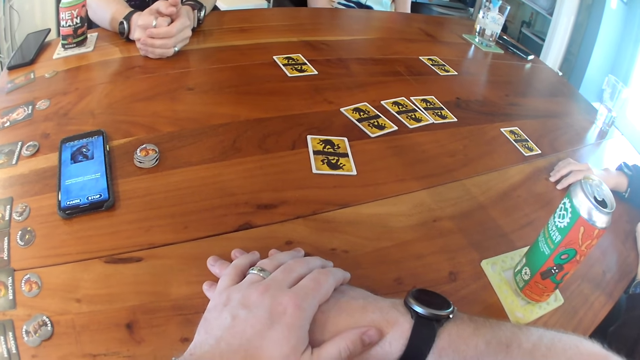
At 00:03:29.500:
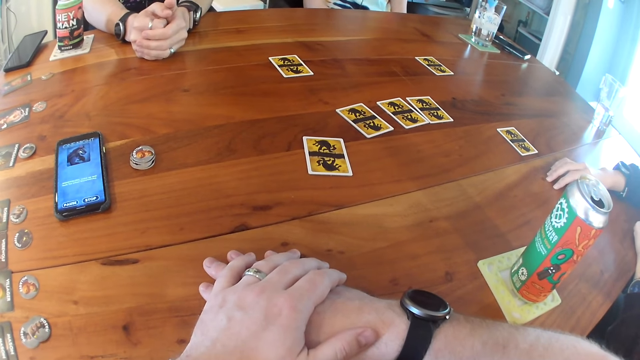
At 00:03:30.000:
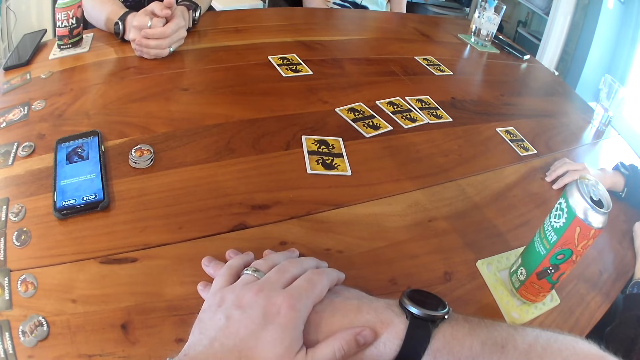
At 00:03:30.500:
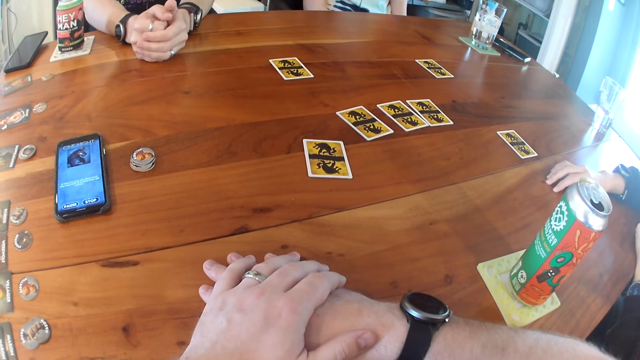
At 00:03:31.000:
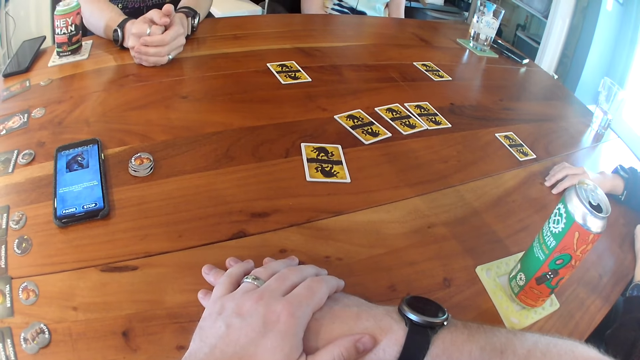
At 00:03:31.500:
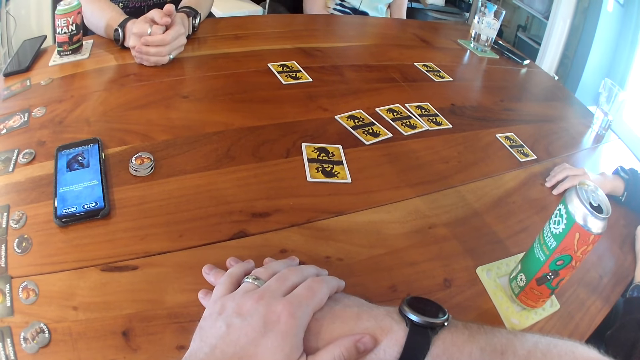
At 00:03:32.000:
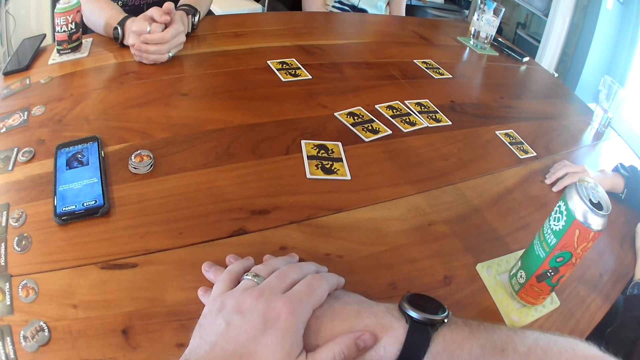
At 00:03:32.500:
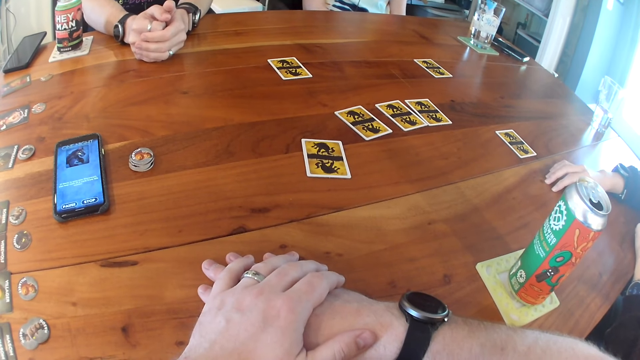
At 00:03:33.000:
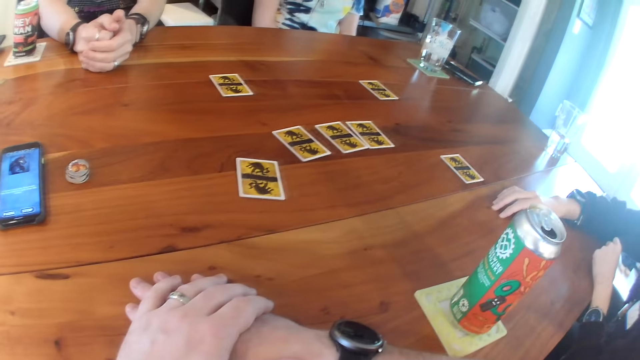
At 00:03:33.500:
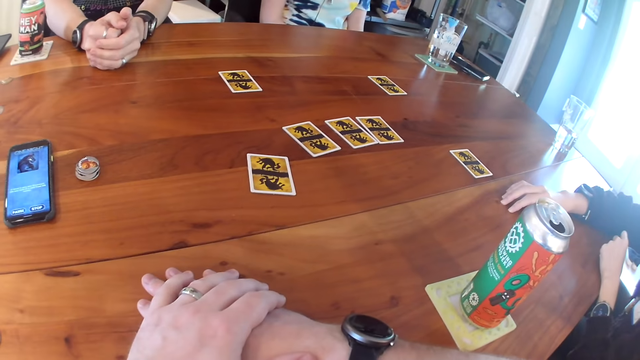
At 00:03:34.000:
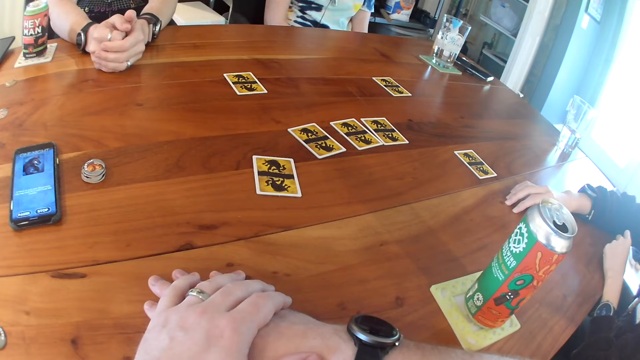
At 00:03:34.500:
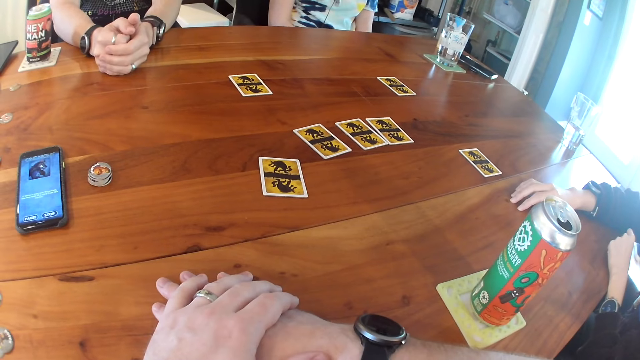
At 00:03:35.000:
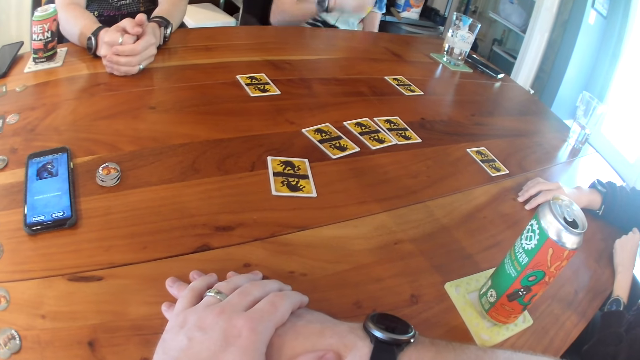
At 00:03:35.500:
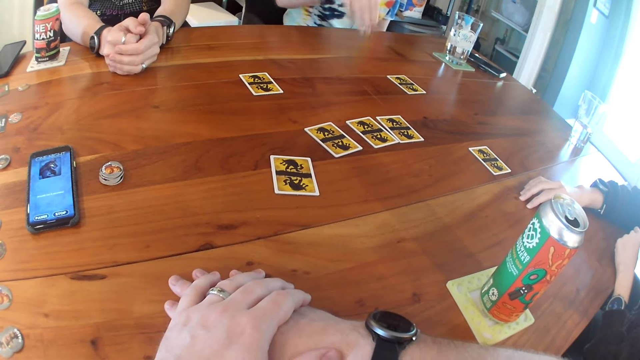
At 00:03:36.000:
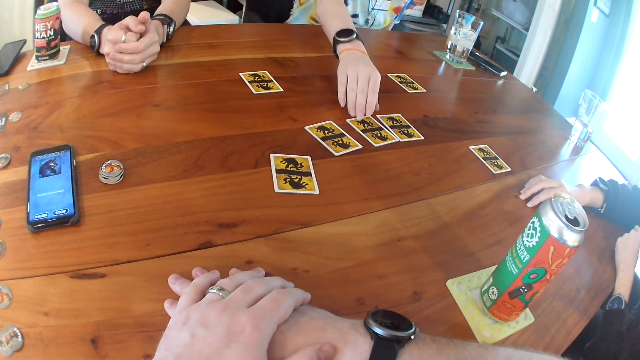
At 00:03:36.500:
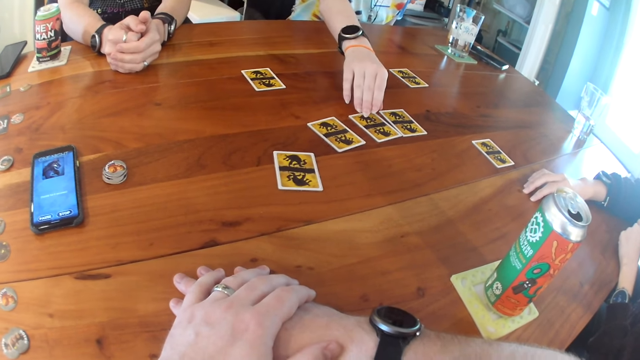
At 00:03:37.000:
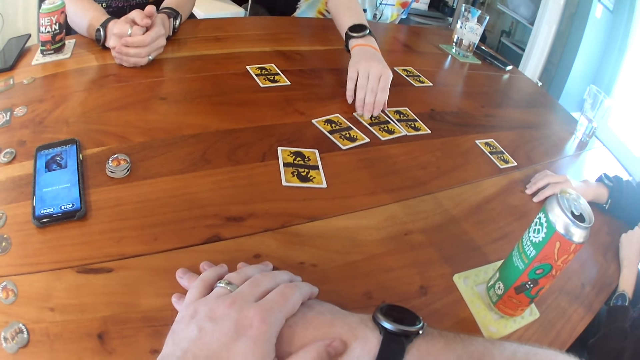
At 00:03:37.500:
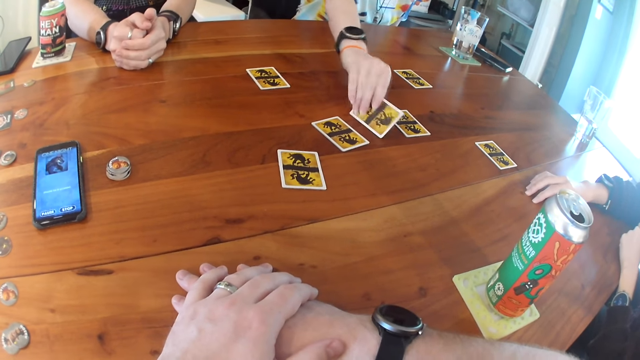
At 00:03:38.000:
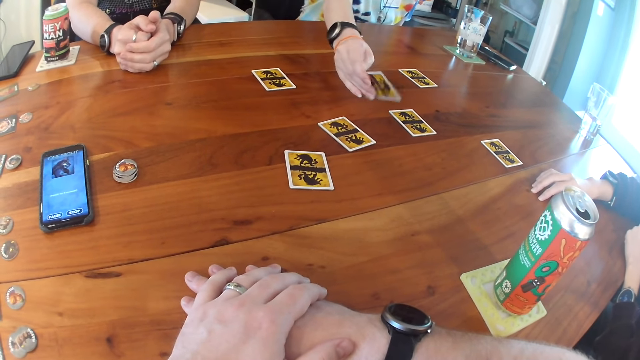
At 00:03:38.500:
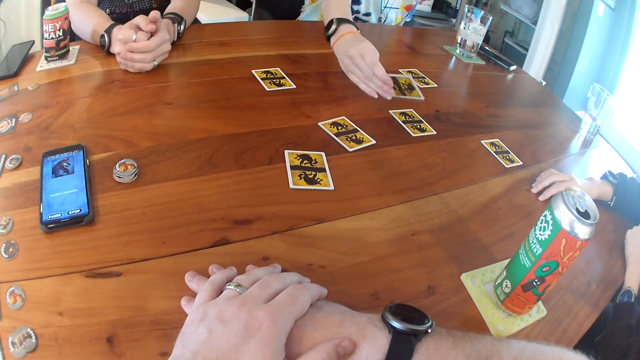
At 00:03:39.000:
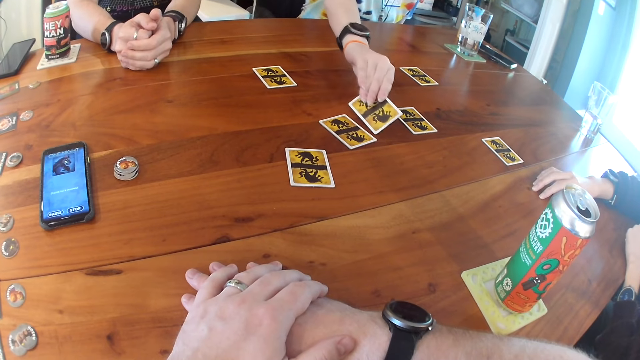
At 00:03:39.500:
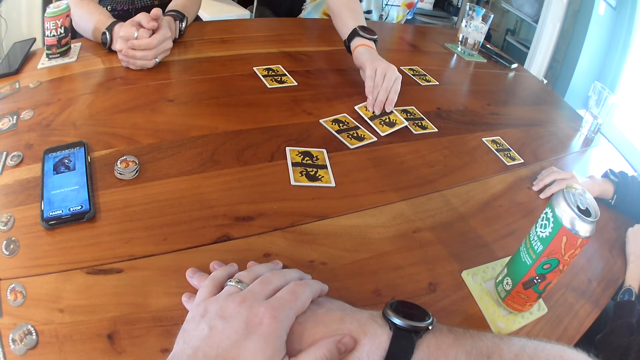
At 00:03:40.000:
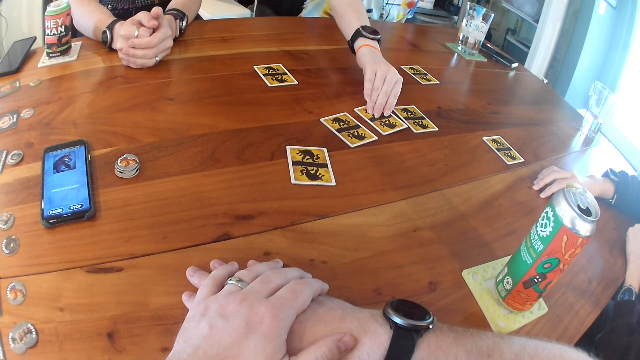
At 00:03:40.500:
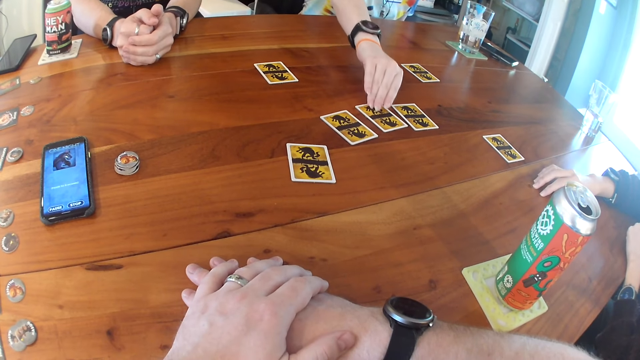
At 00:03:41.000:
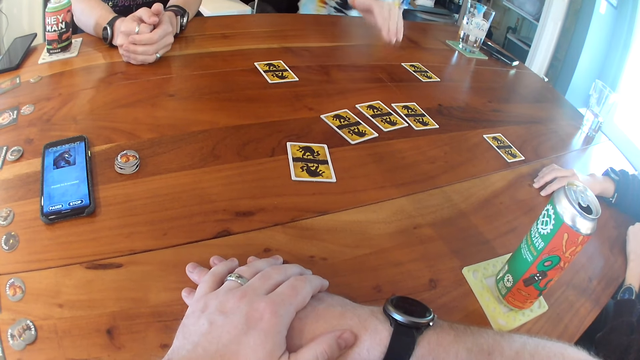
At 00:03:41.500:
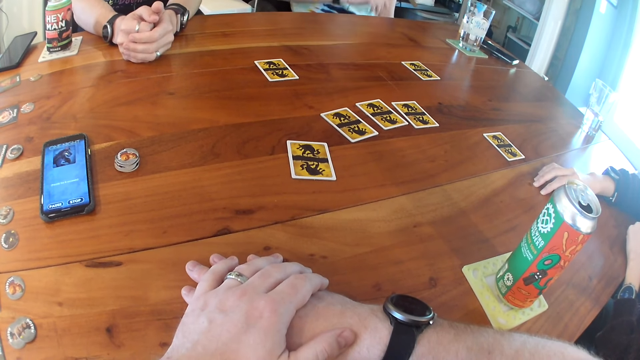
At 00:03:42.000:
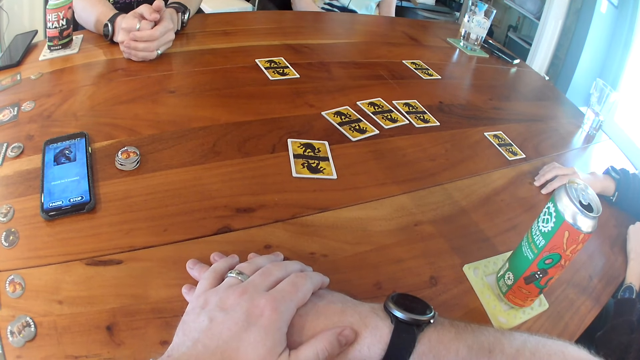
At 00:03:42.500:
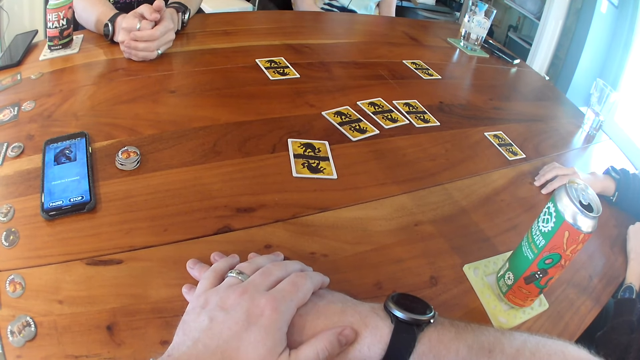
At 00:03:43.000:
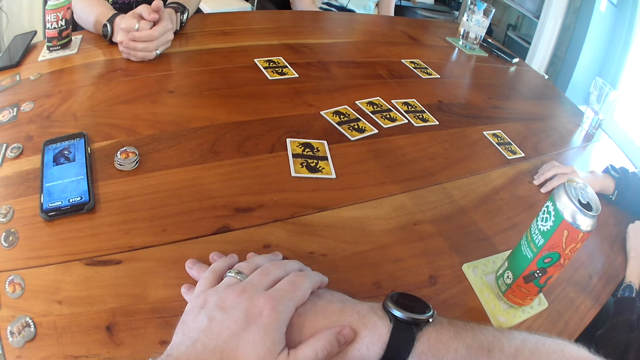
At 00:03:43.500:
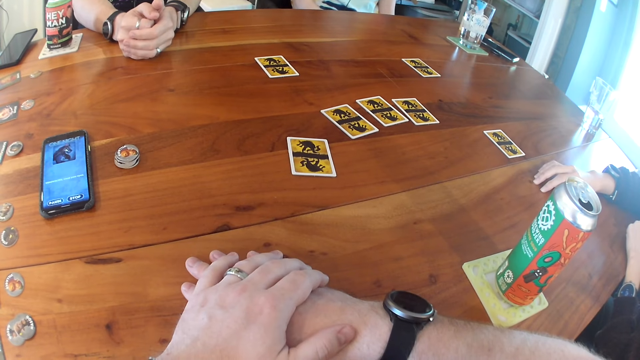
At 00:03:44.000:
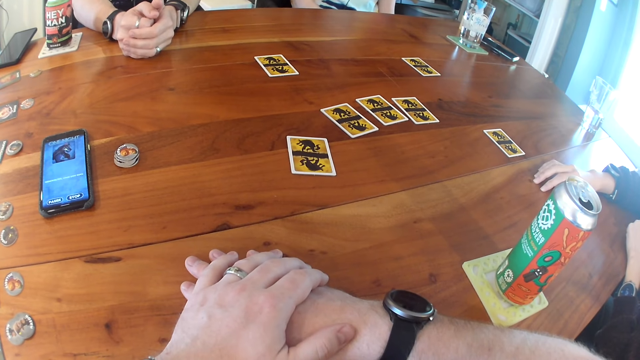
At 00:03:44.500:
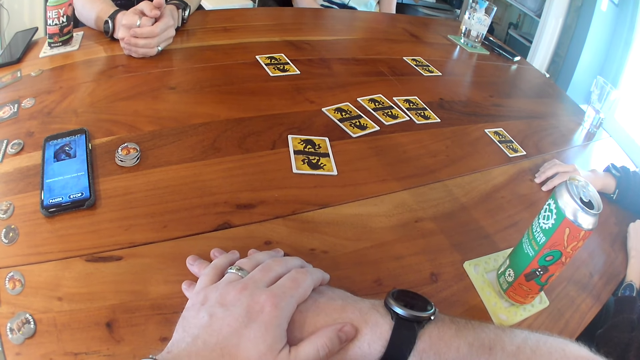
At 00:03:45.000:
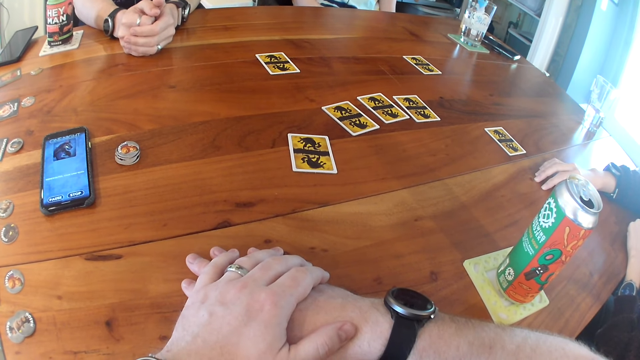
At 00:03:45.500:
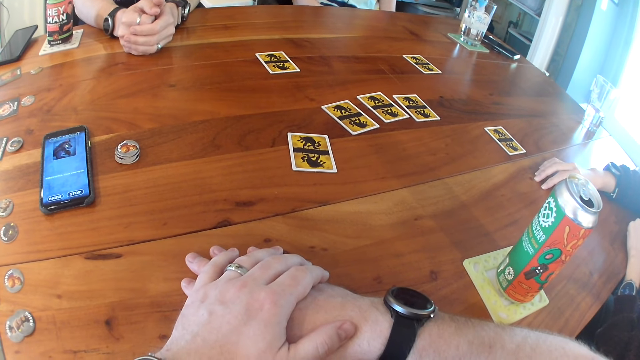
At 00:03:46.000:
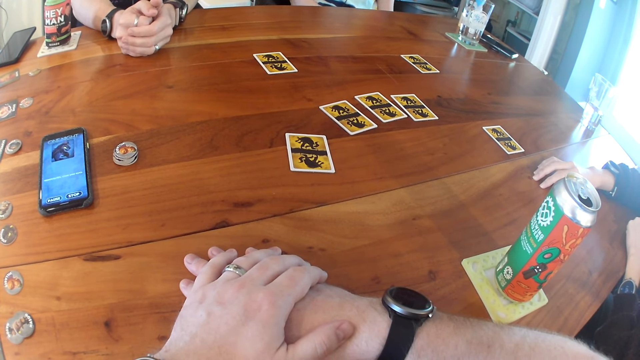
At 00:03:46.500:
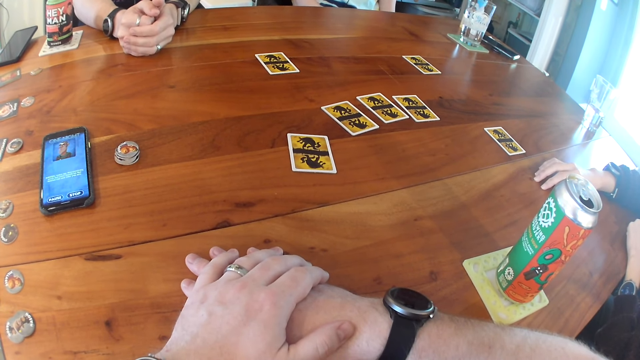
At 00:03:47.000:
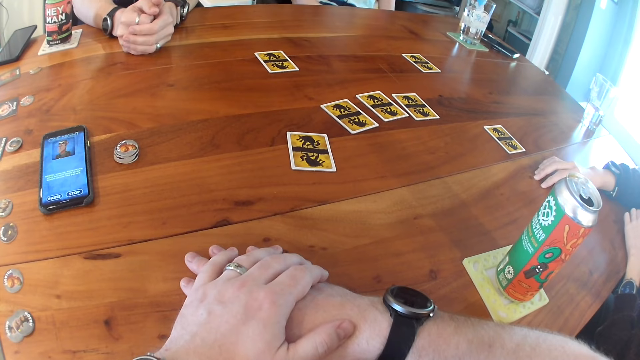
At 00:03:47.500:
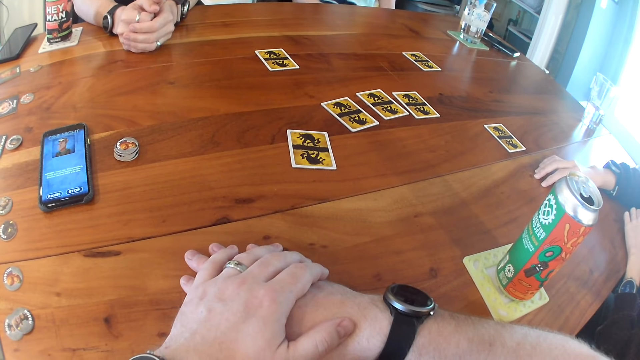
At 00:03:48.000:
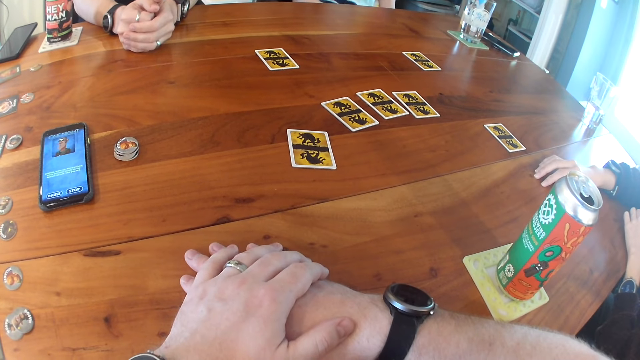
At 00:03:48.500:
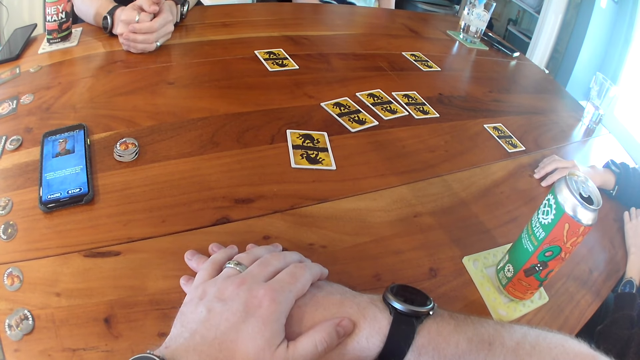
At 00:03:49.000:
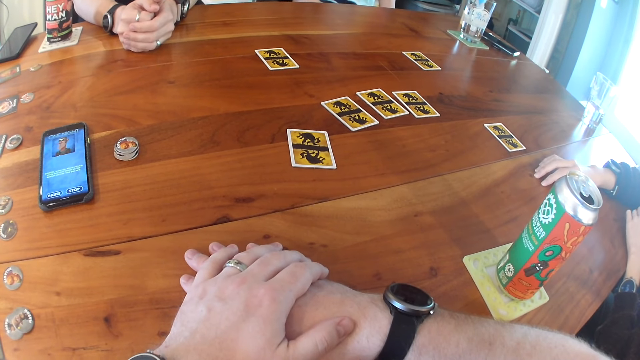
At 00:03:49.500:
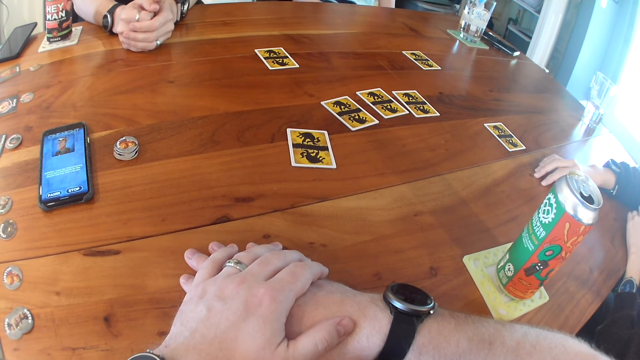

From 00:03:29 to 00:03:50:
The camera wearer looks at the table. A man holds a card. A woman takes the card from the table with her right hand. The woman drops the card on the table. The camera wearer looks at the table.
